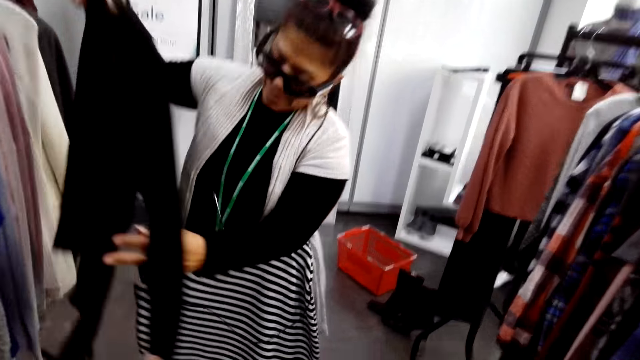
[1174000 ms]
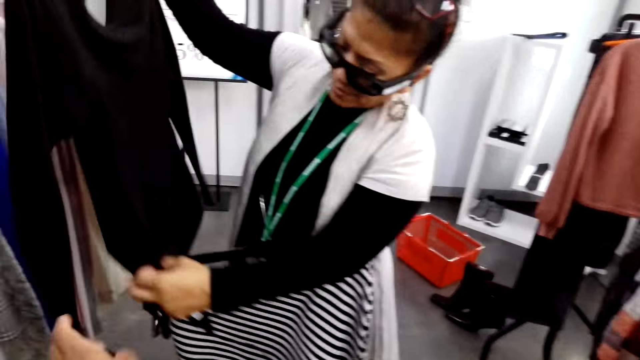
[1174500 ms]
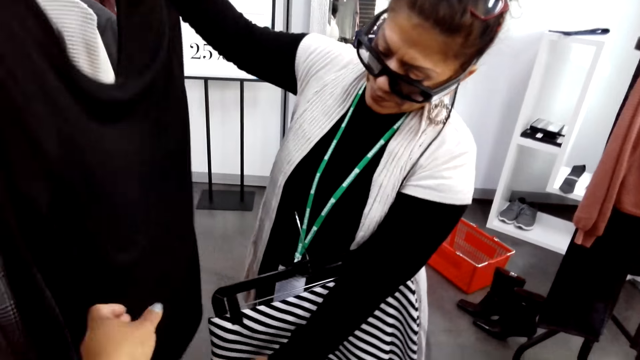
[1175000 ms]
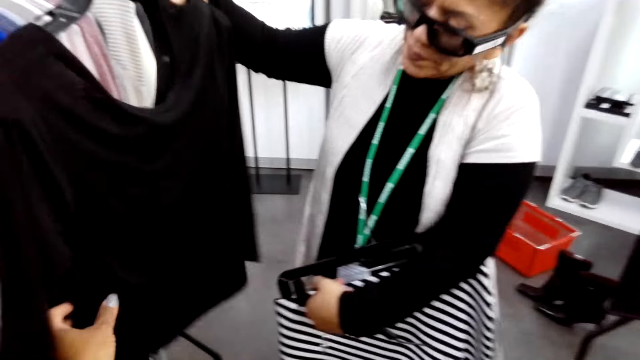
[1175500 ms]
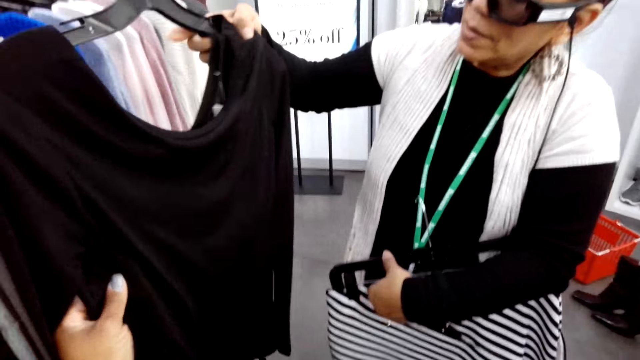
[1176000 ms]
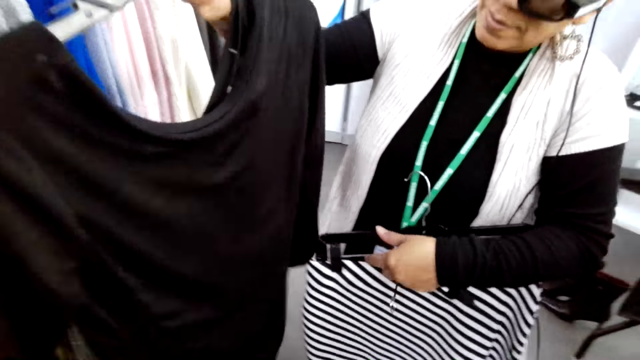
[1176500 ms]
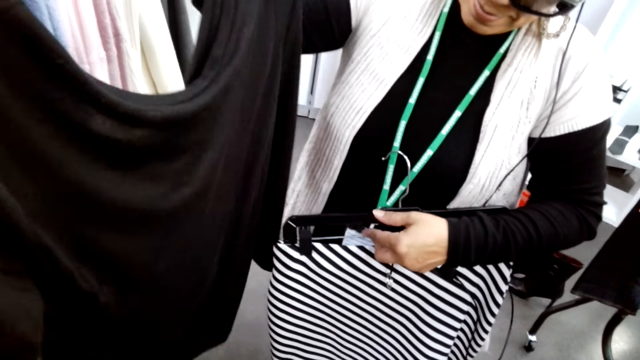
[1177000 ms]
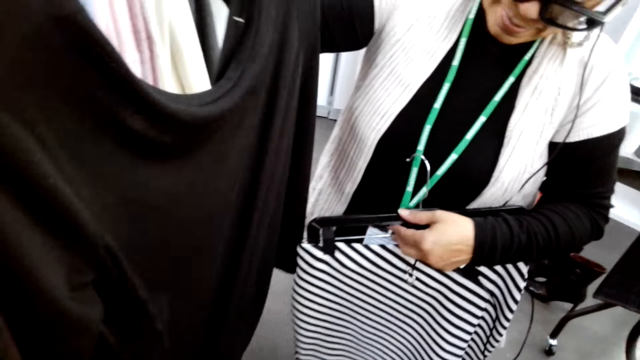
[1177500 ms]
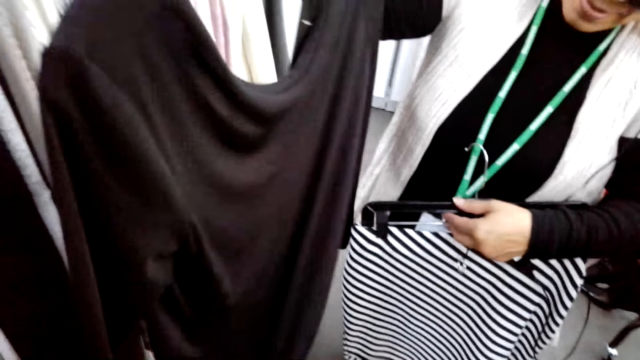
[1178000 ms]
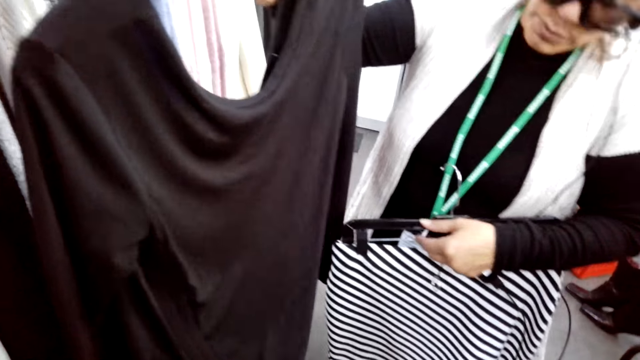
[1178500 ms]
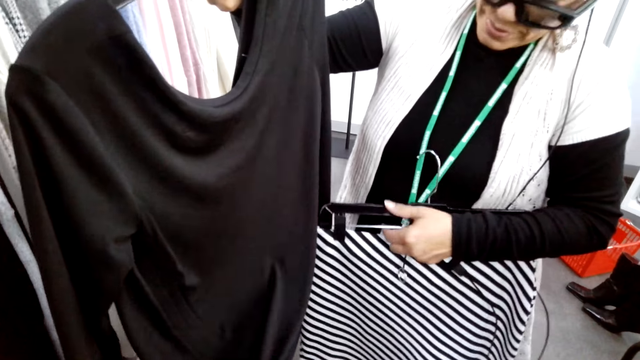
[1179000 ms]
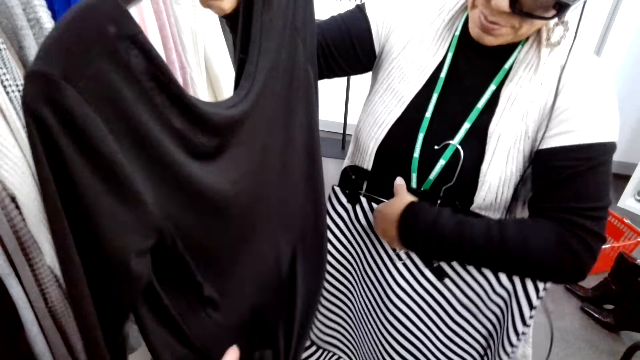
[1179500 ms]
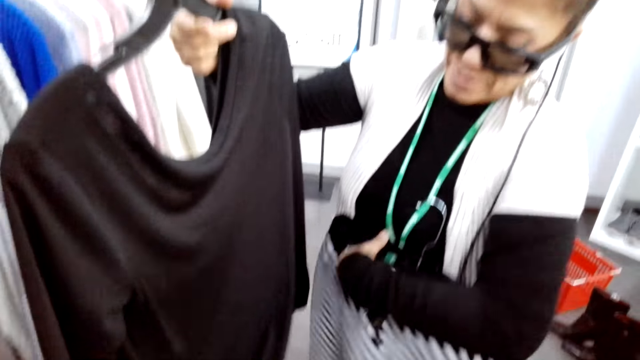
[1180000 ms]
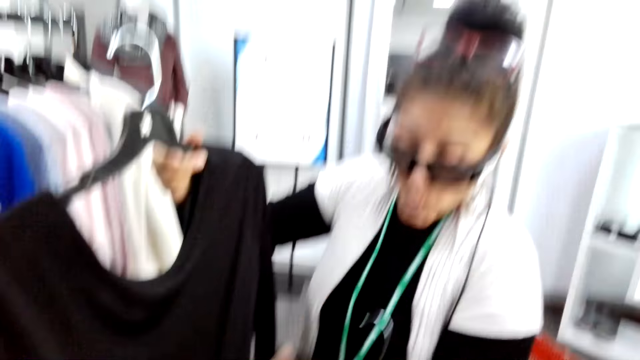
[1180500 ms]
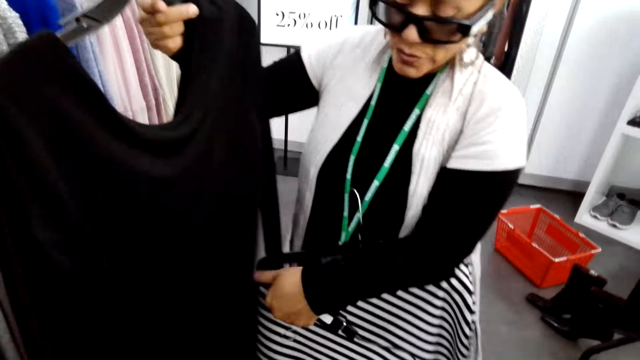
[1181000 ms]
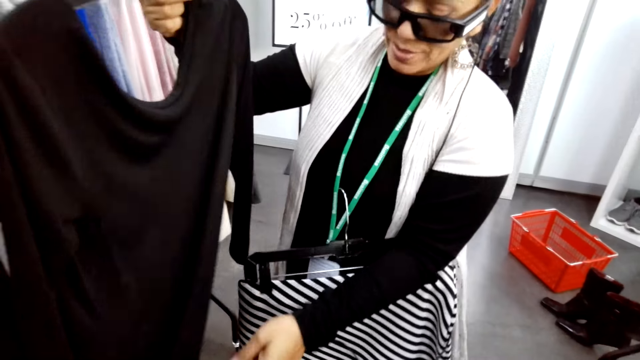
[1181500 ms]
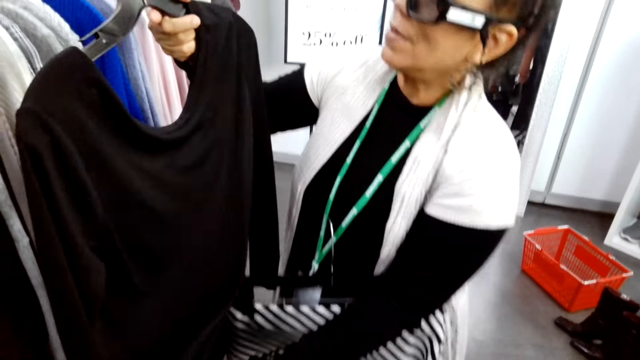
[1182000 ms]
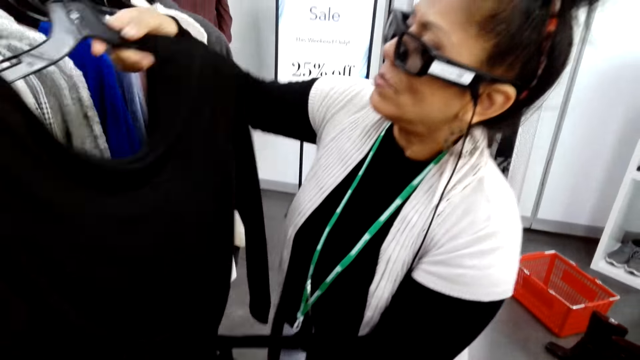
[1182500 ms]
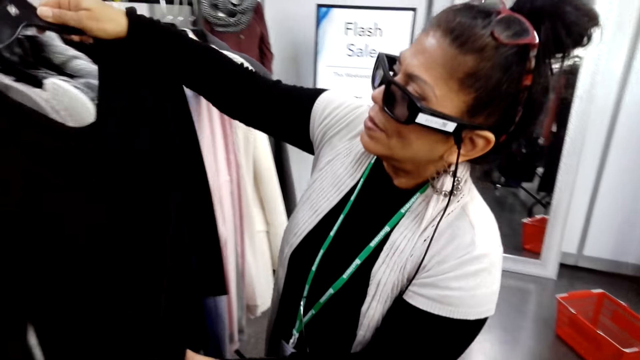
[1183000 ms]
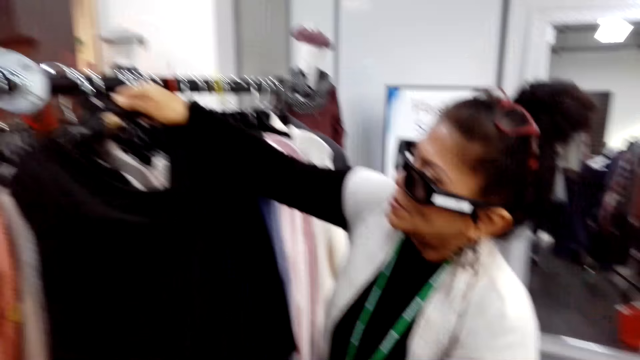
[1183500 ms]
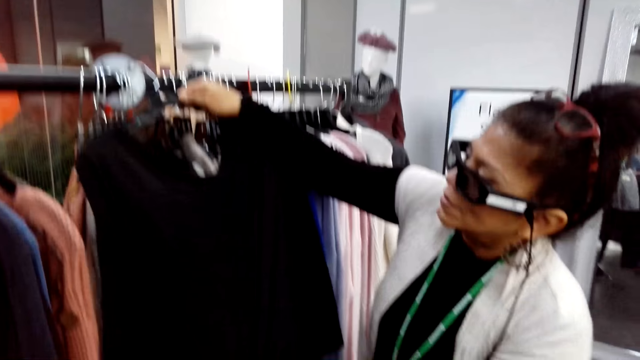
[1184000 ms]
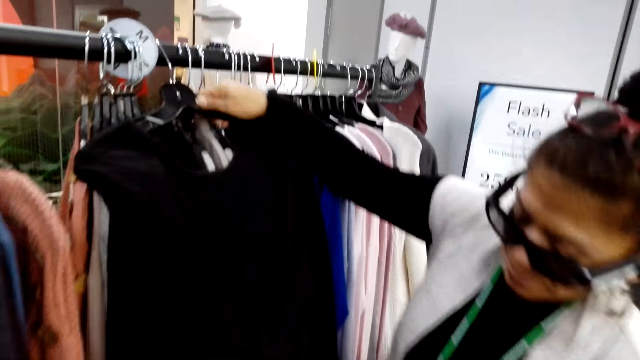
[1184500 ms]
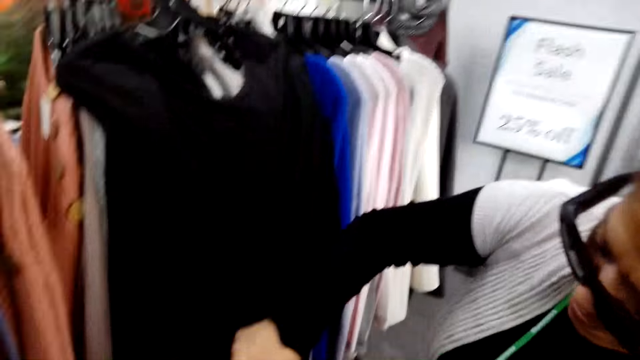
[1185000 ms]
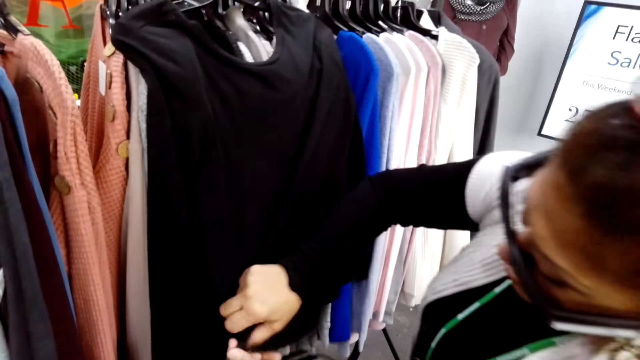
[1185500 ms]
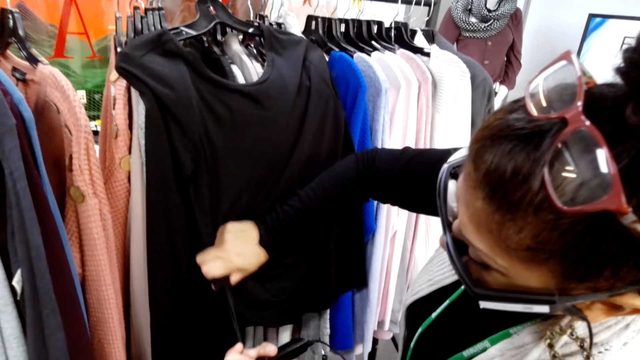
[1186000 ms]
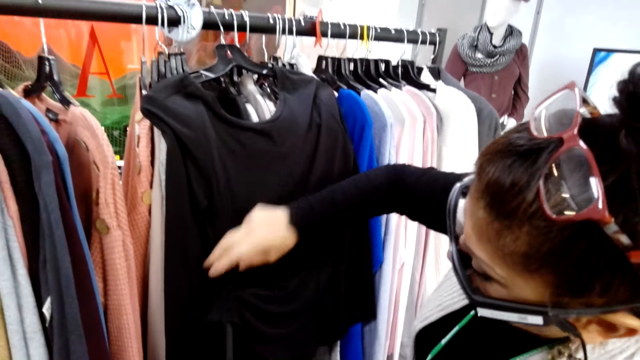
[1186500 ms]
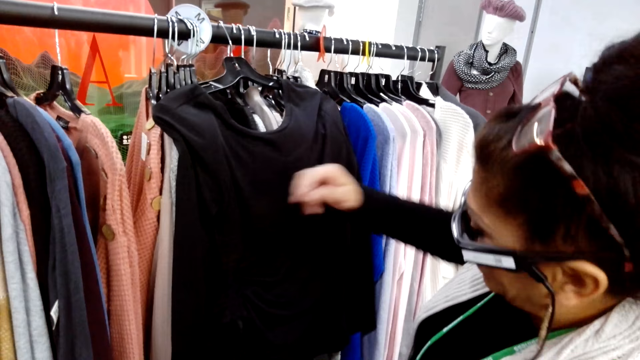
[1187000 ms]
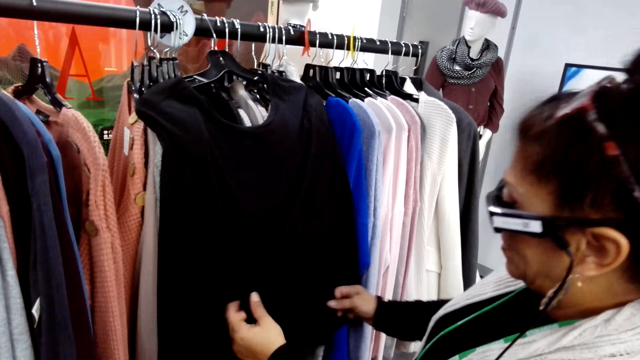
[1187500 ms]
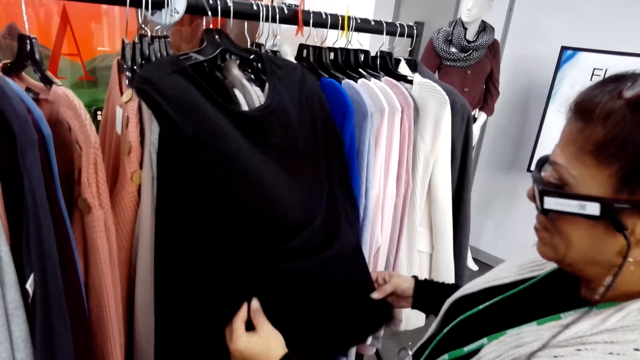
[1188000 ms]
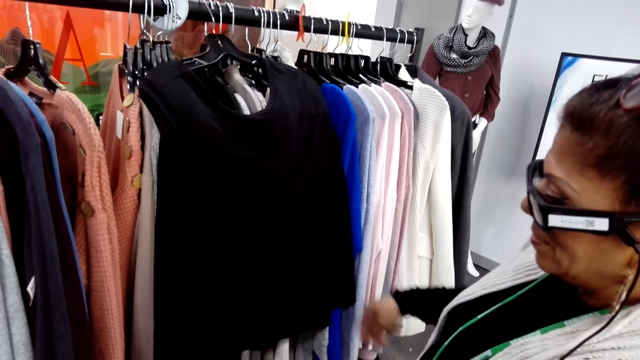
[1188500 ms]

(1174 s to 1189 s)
A man holds cloths on a hanger. The camera wearer holds the cloths on the hanger. The man holds the cloths on the hanger. The man puts the hanger on a rod. The man straightens the cloth. The man holds the cloths on the hanger.

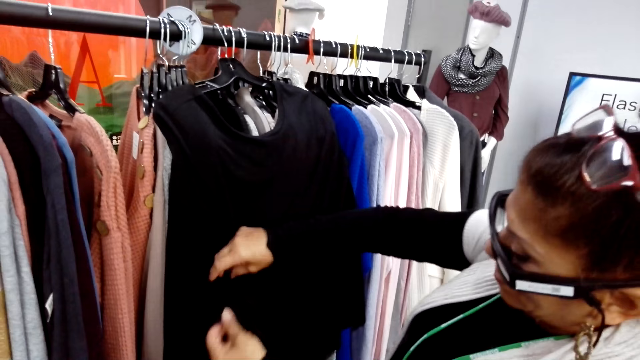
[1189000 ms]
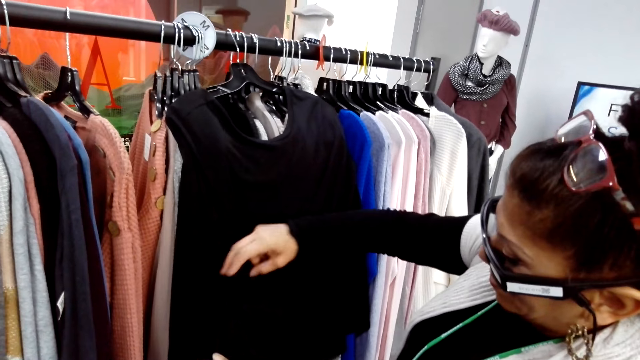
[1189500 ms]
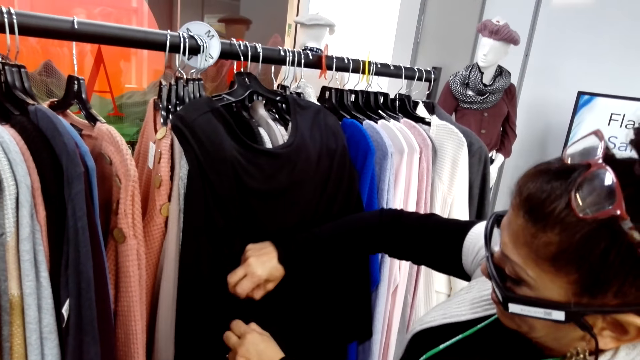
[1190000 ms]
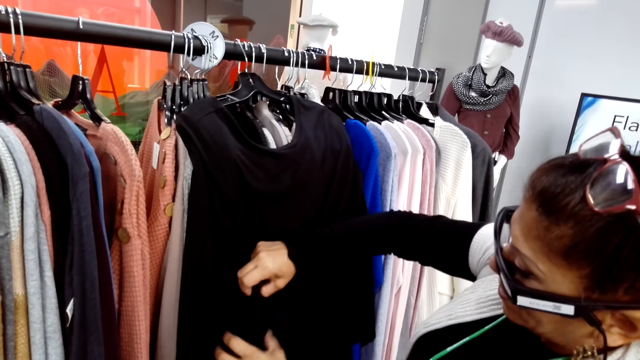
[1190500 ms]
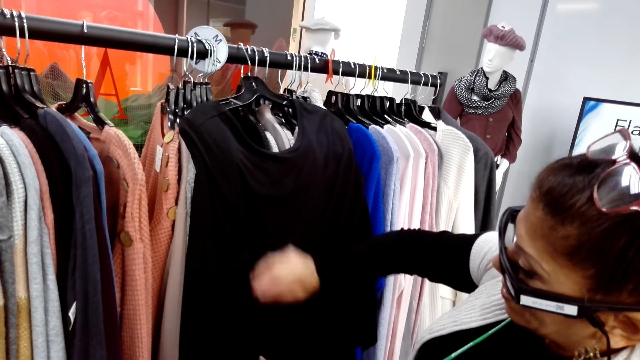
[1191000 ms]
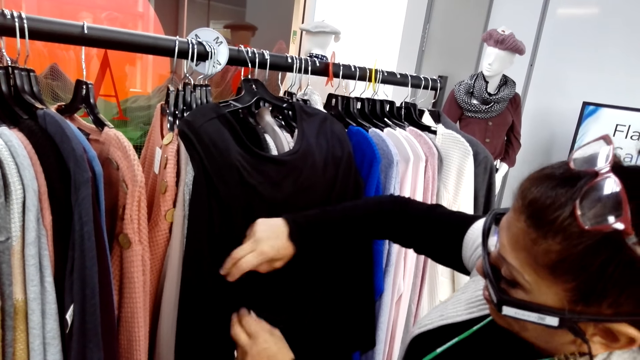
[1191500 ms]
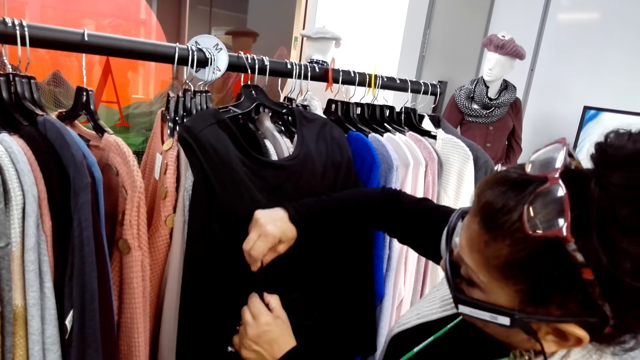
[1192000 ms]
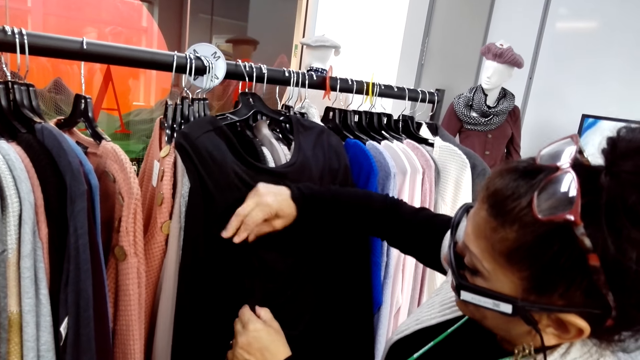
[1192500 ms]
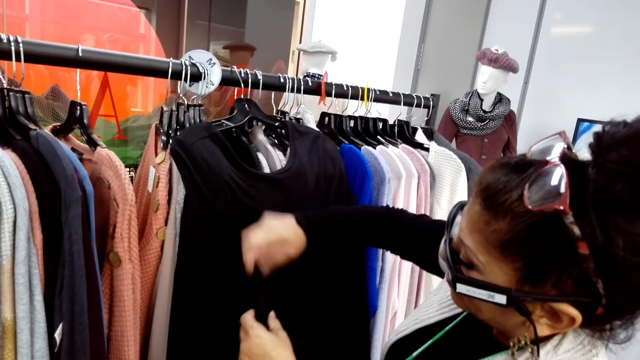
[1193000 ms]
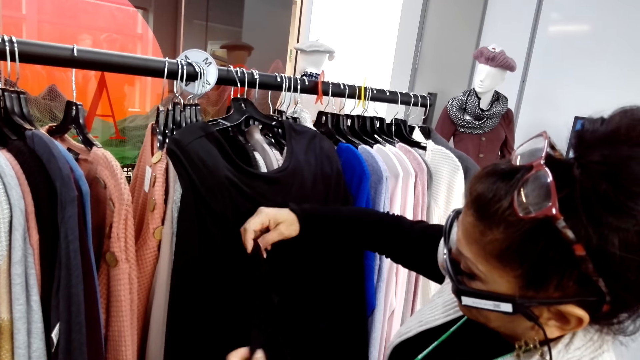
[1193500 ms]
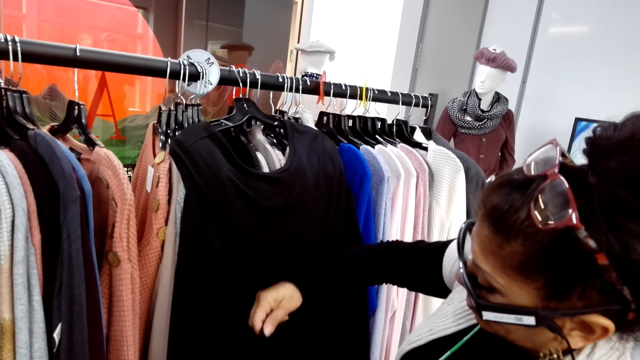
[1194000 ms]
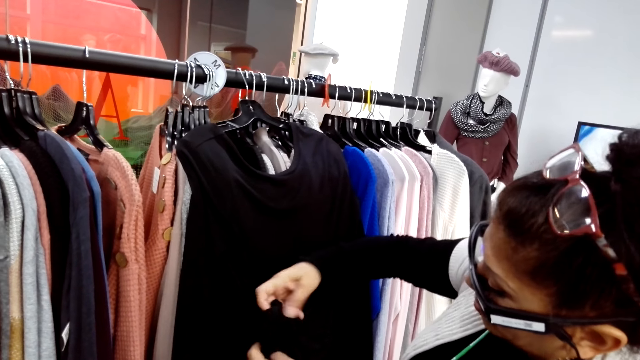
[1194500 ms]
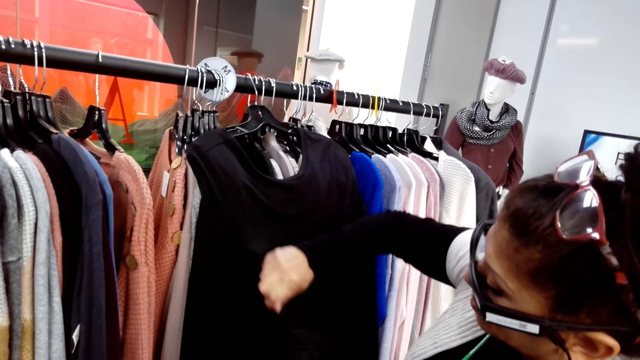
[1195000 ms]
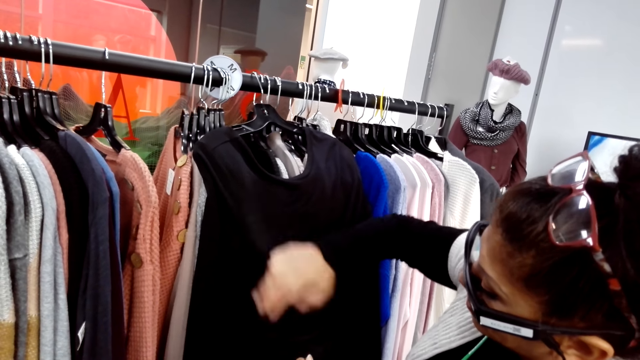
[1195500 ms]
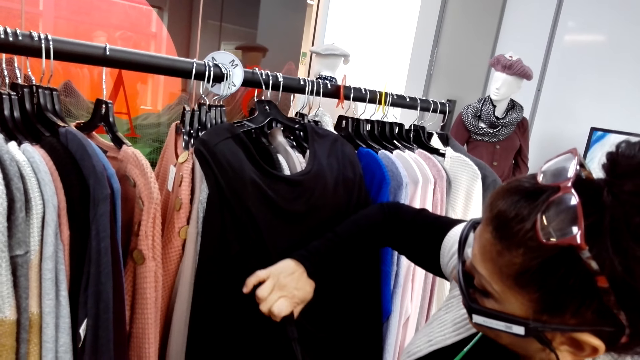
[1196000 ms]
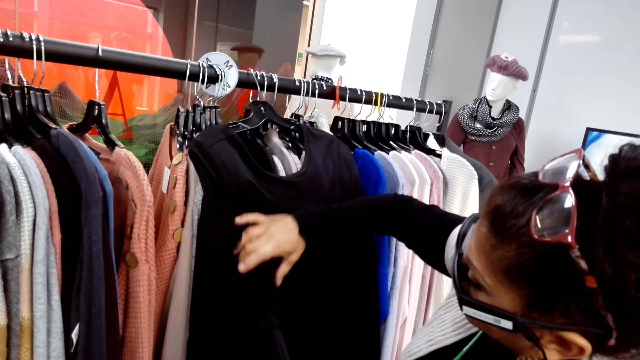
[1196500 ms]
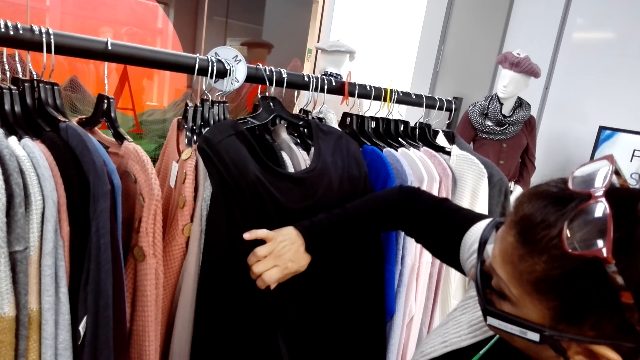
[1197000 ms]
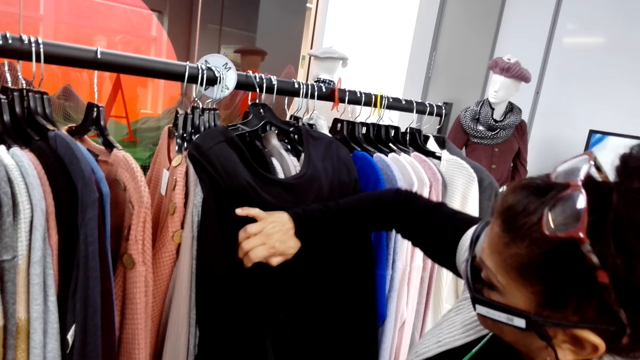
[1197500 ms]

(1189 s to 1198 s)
A man adjusts cloths on a hanger.
